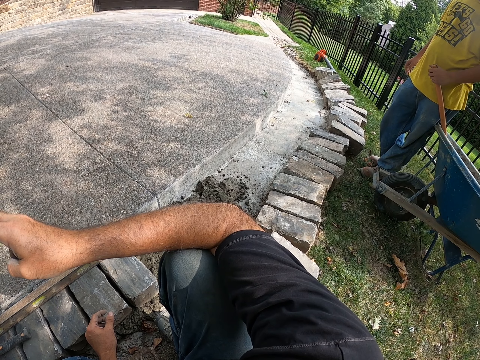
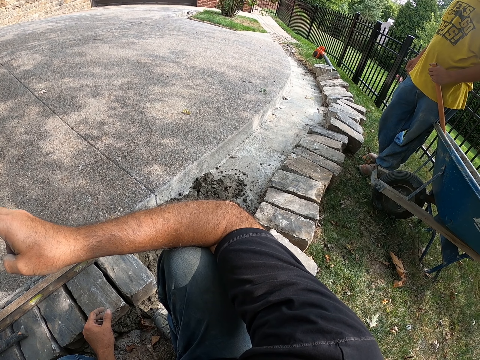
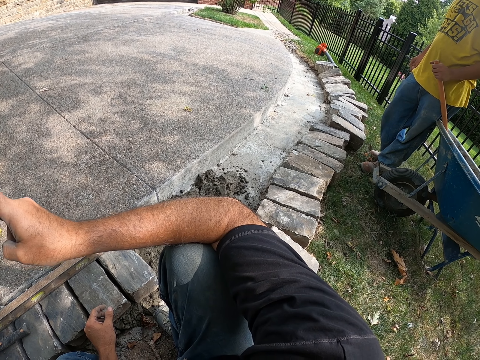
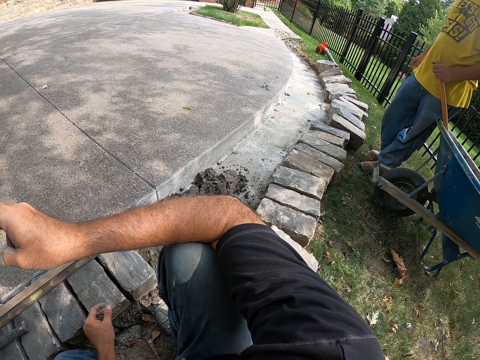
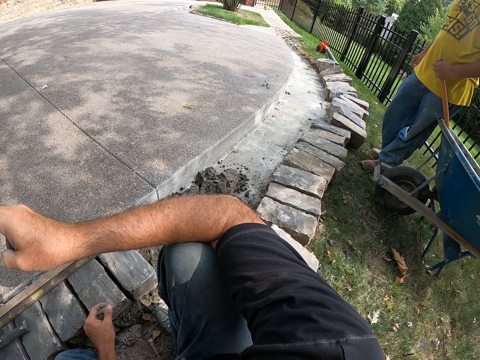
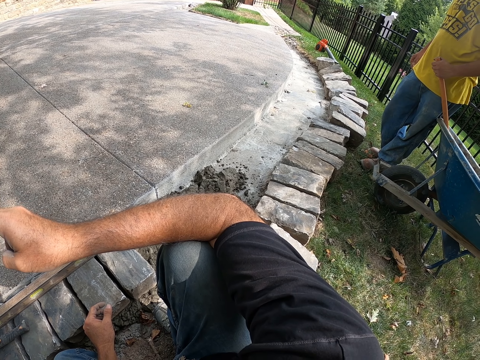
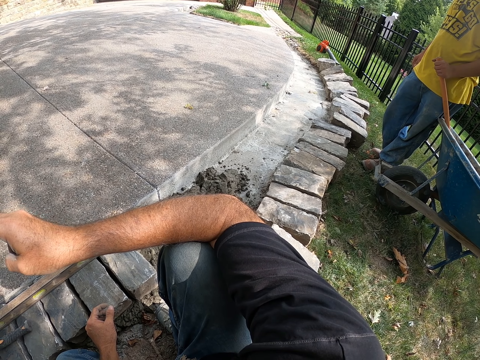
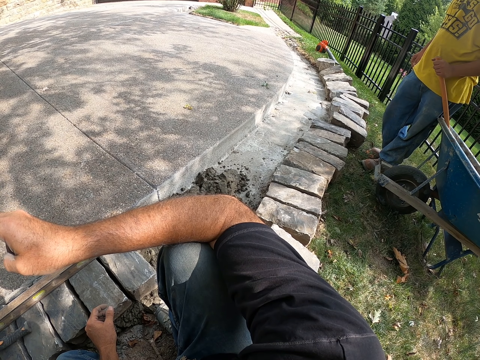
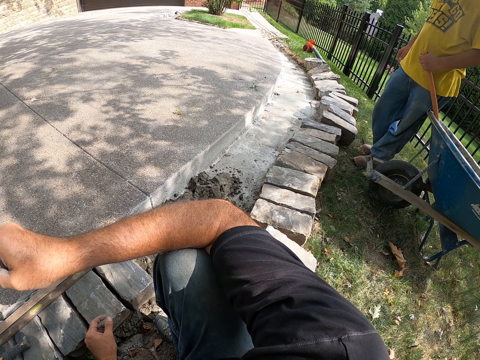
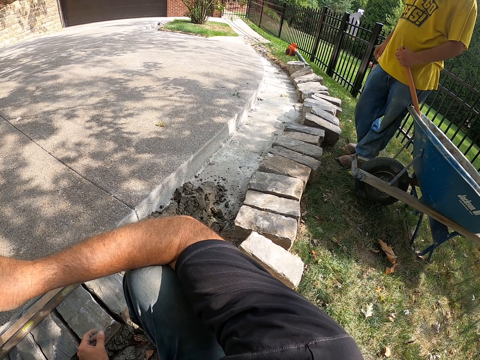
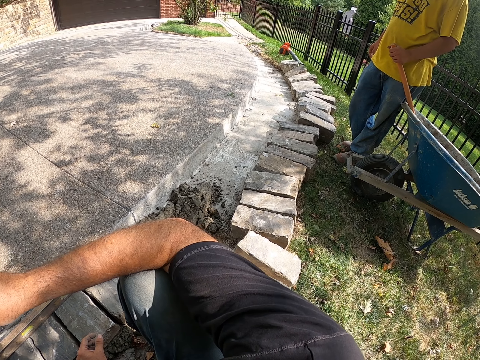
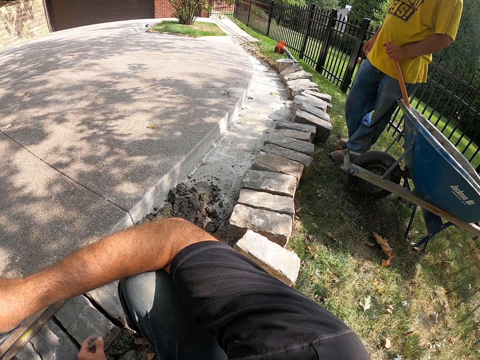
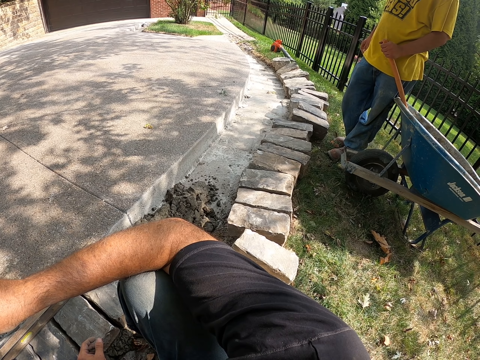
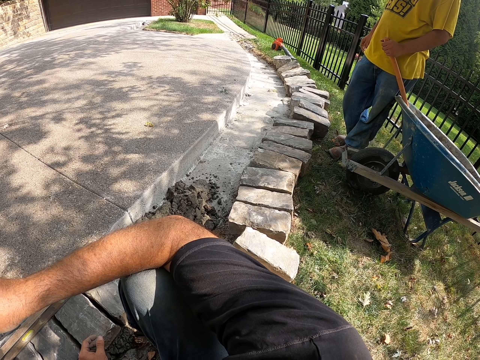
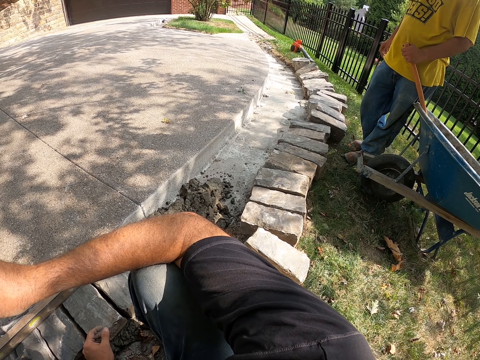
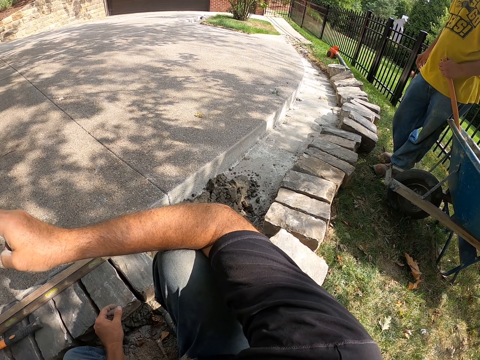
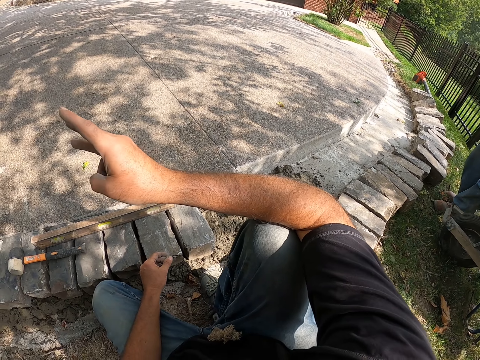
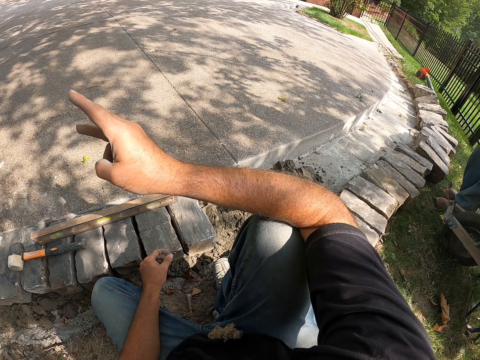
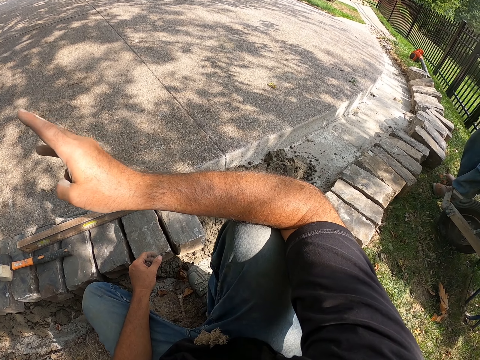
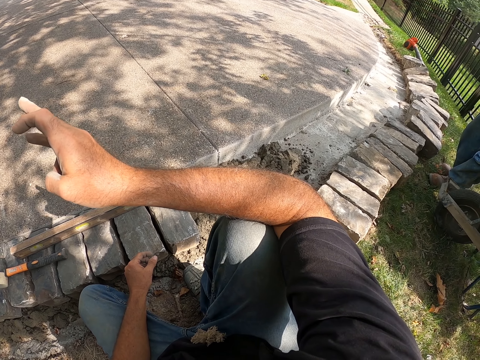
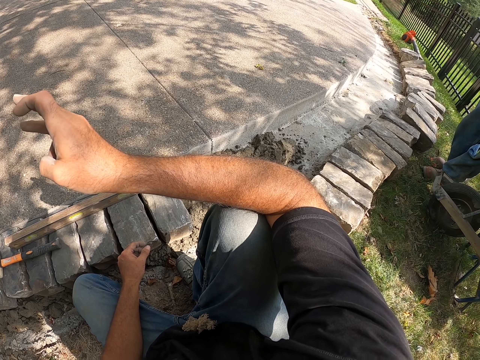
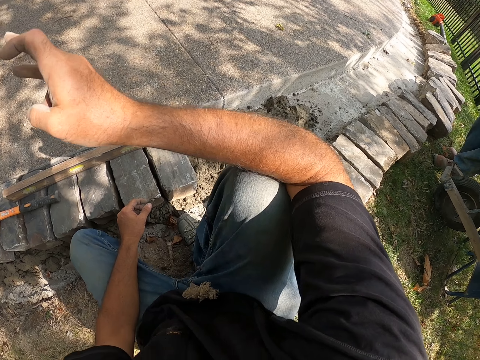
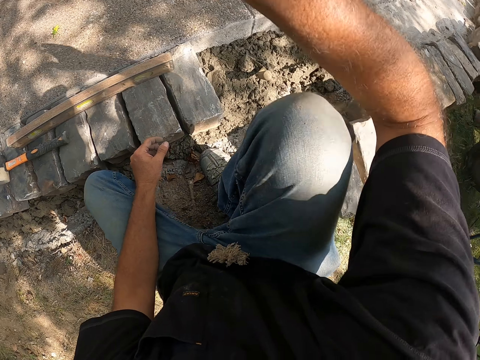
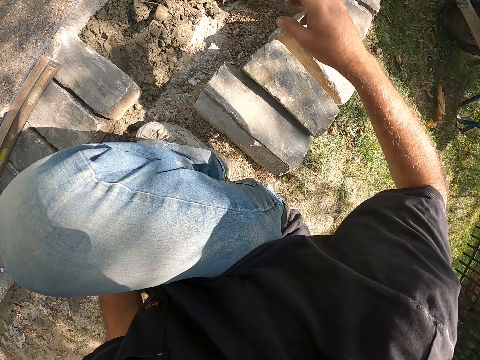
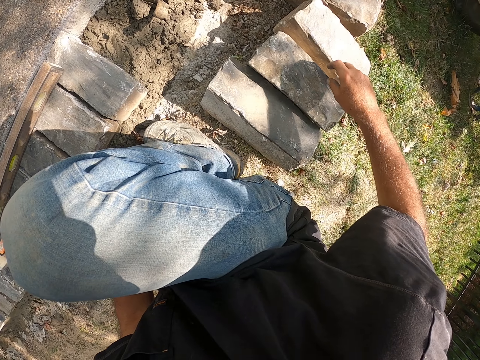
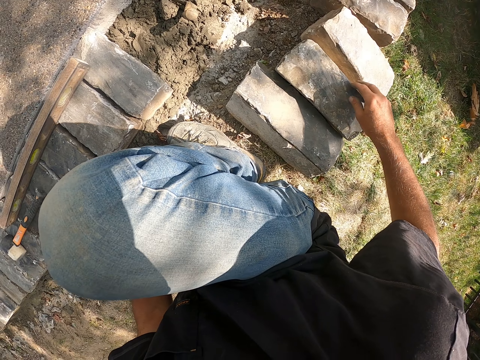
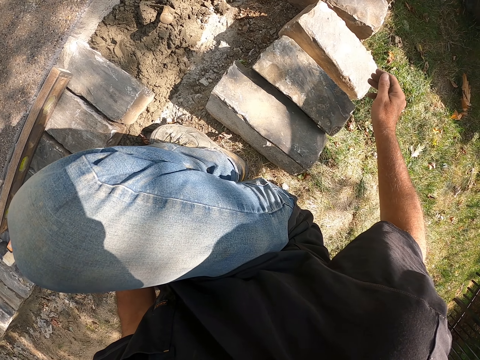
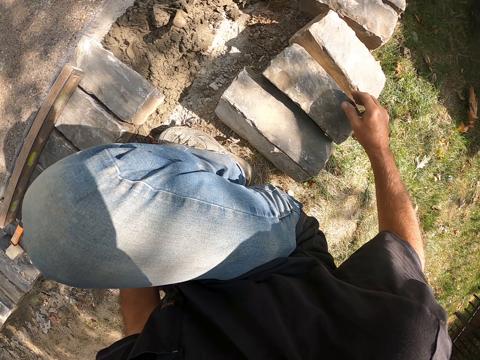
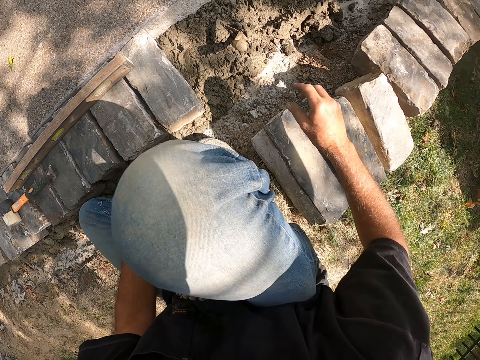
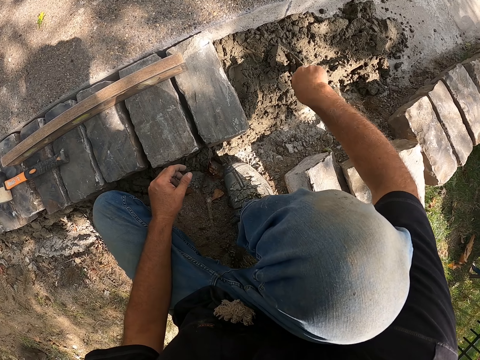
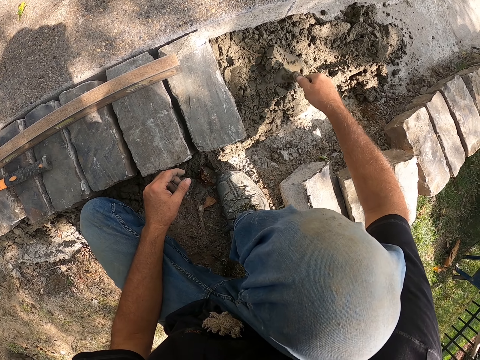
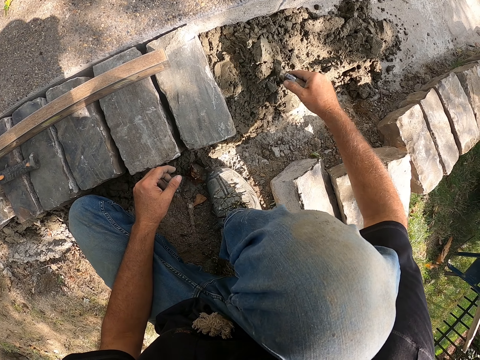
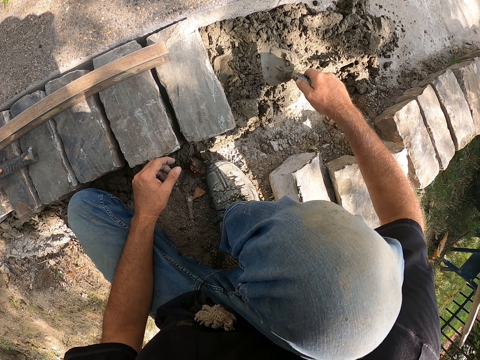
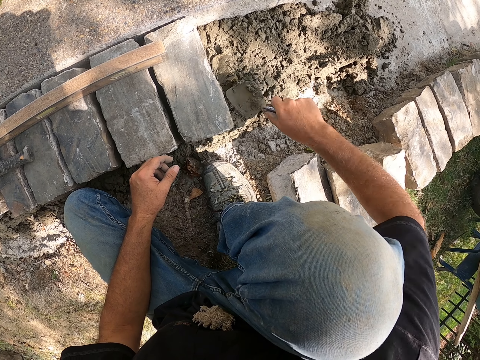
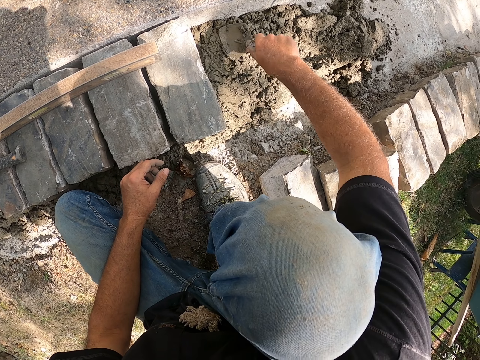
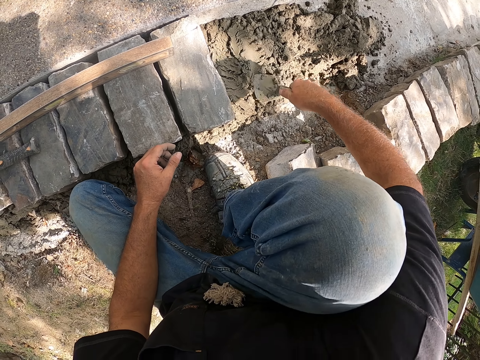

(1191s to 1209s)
The camera wearer mixes cement on the floor well.

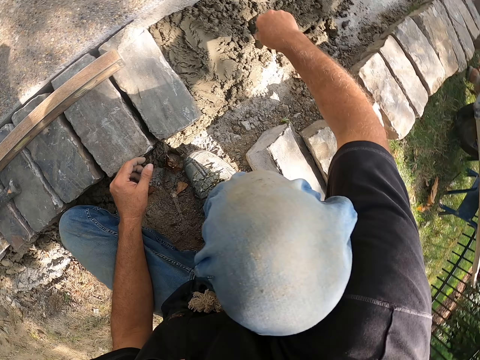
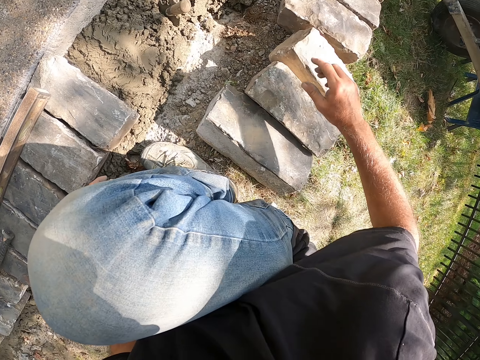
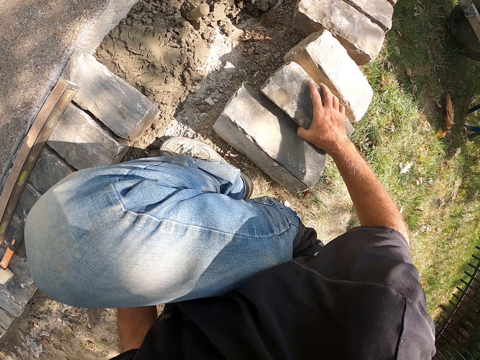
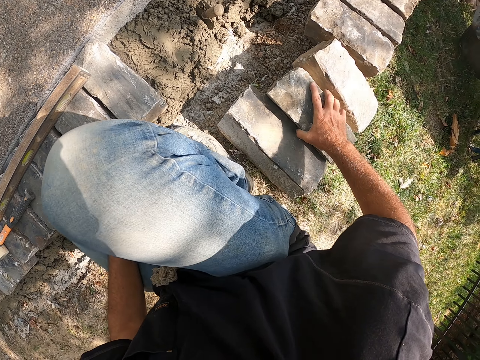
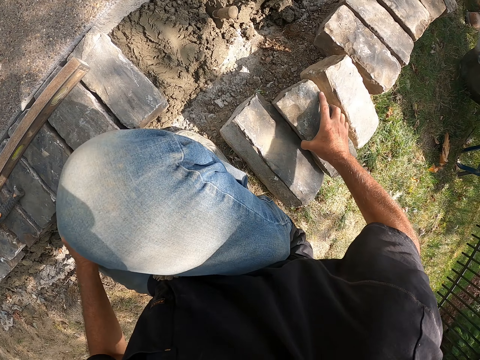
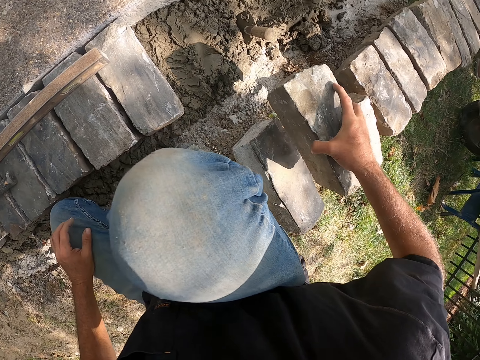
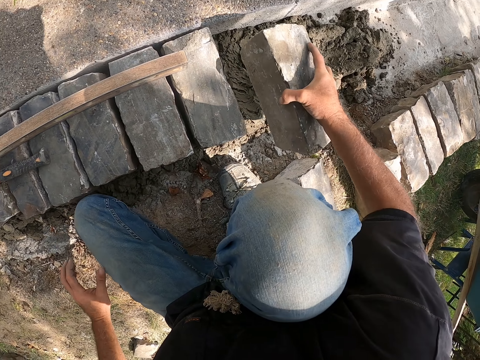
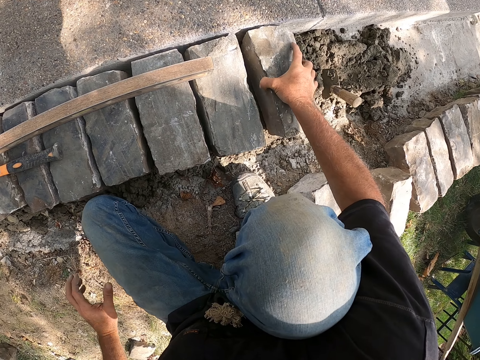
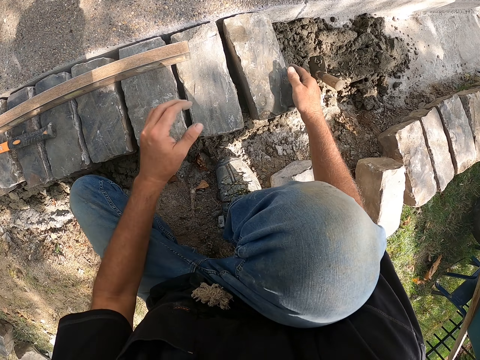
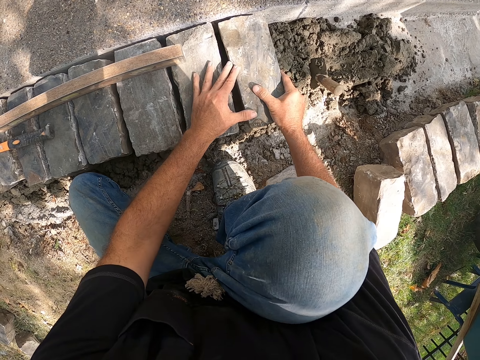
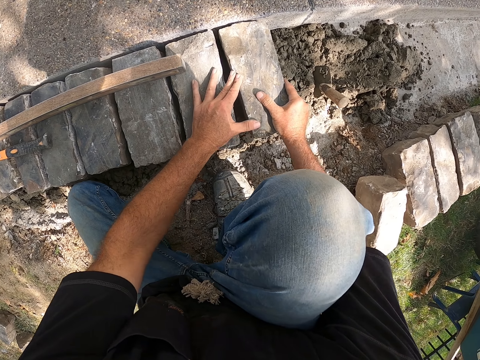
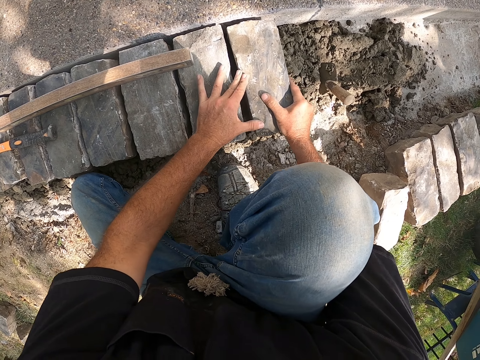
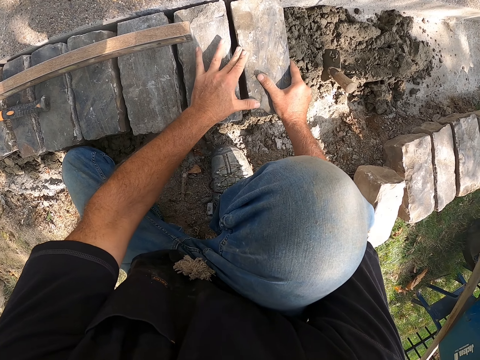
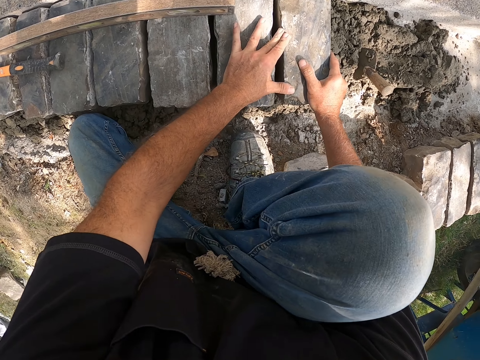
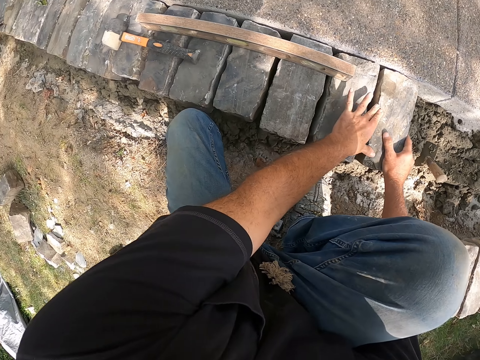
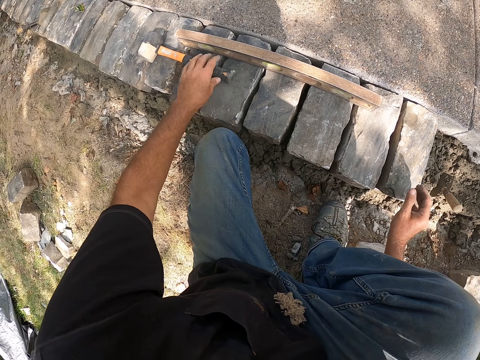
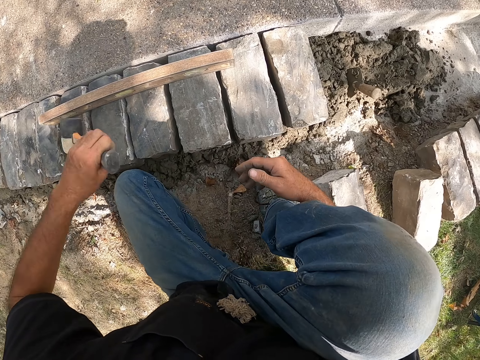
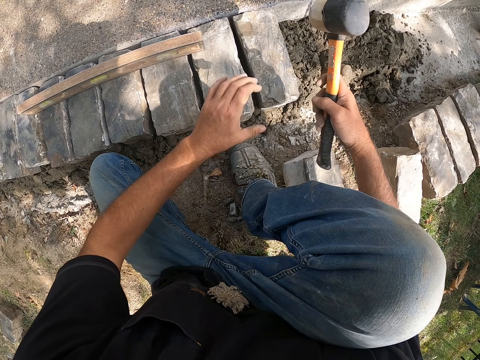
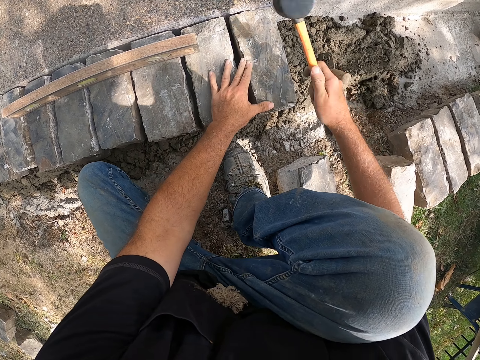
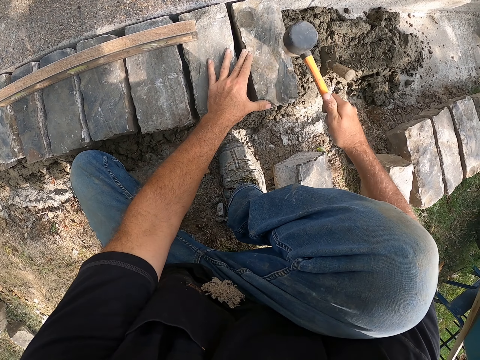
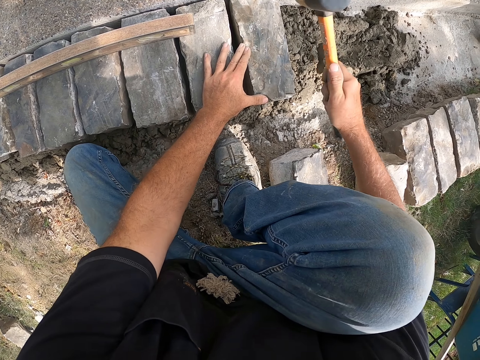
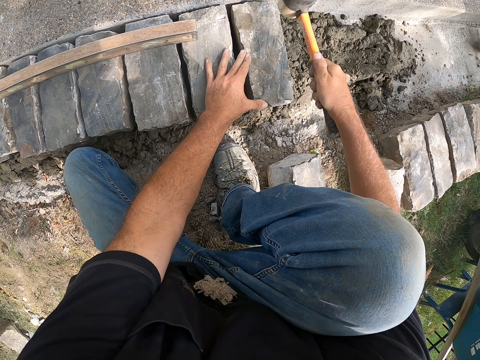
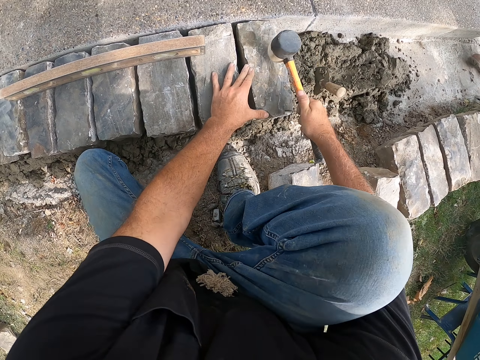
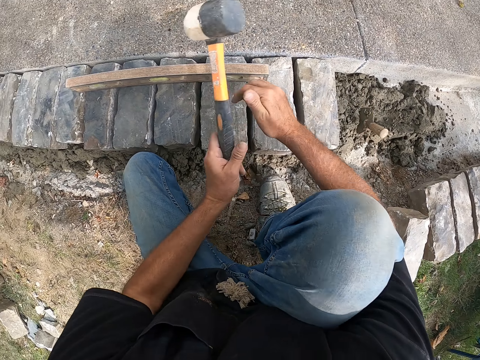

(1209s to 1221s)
The camera wearer puts down a trowel. They put the block stone on the concrete. They pick up a block from the ground. They adjust the block on the ground. They pick up a hammer. They hit the block with the hammer.
